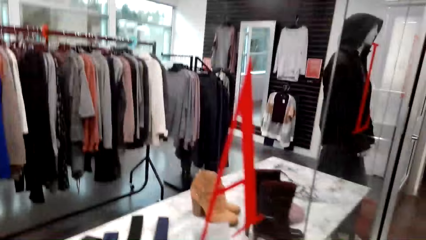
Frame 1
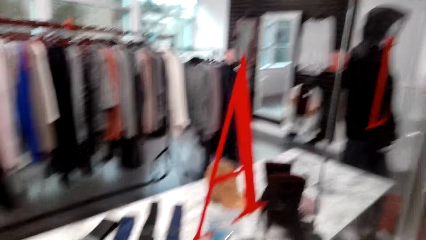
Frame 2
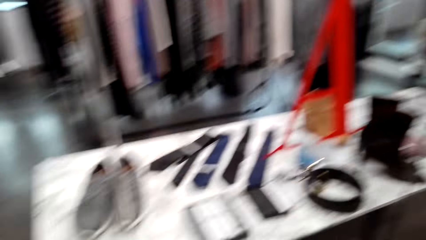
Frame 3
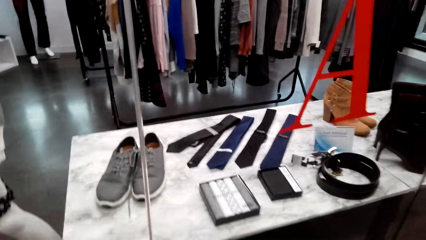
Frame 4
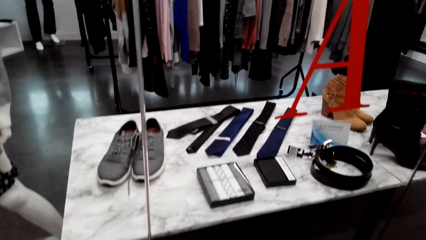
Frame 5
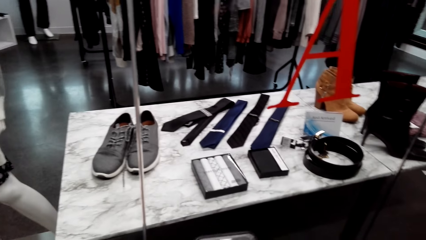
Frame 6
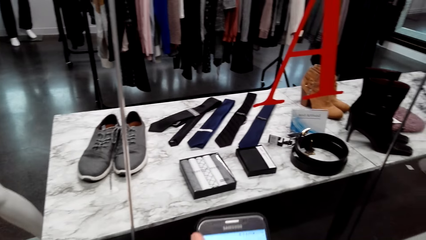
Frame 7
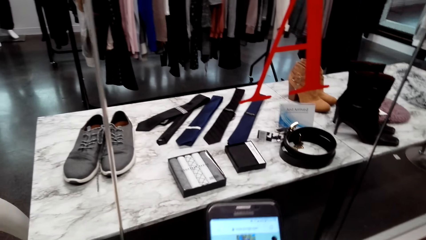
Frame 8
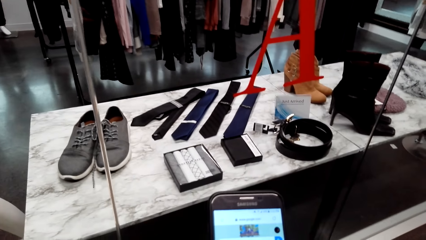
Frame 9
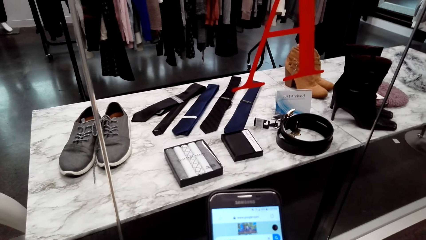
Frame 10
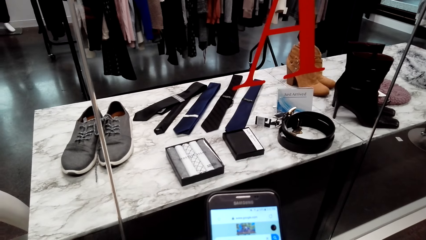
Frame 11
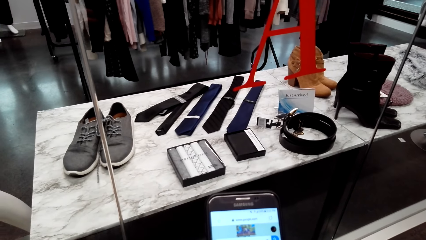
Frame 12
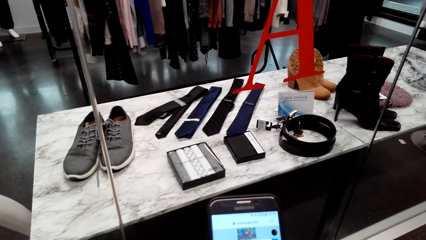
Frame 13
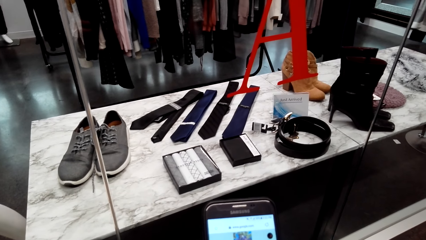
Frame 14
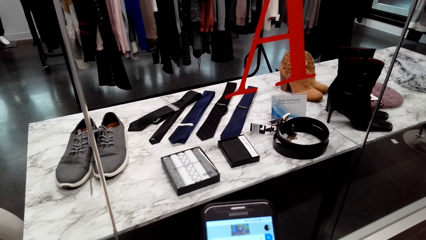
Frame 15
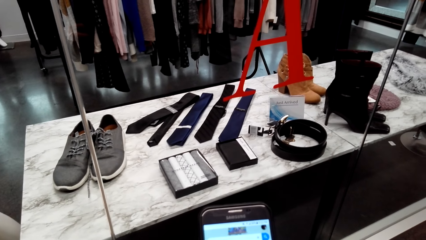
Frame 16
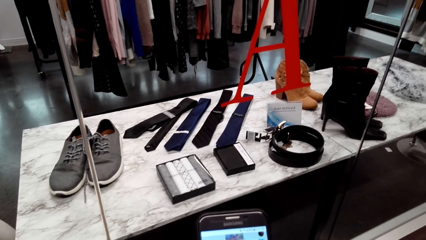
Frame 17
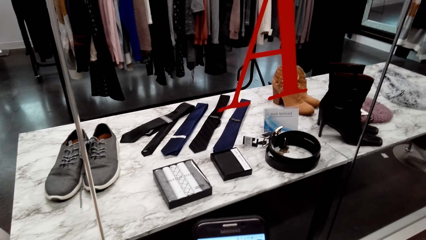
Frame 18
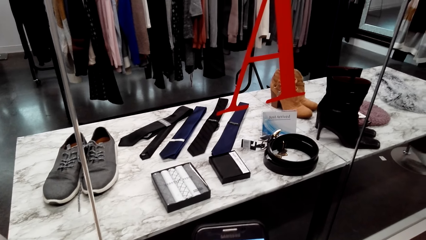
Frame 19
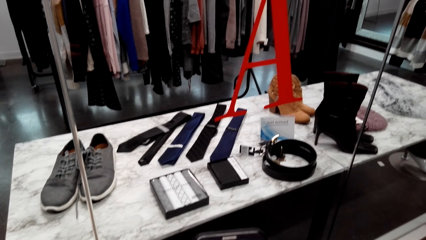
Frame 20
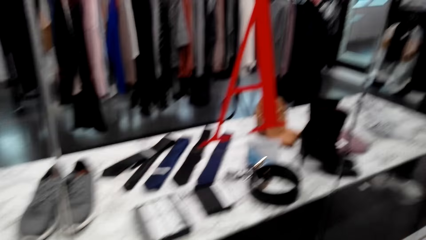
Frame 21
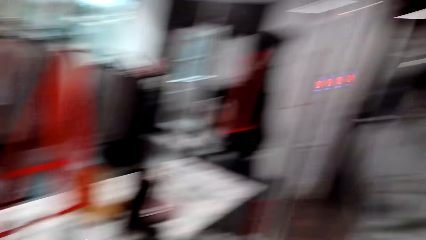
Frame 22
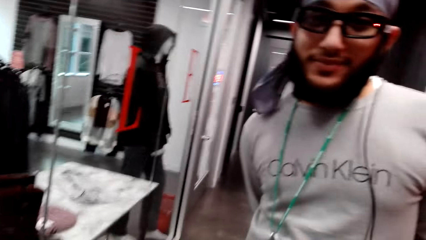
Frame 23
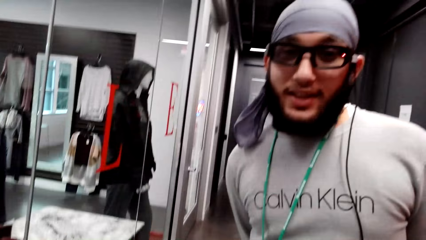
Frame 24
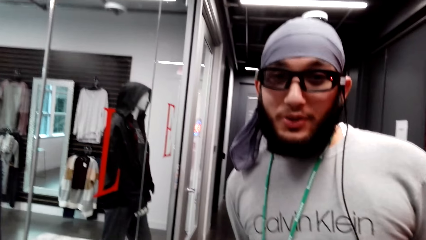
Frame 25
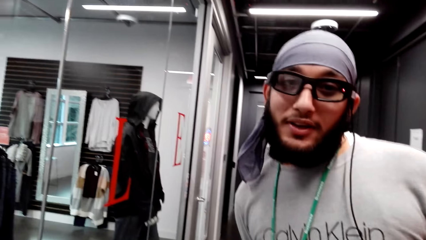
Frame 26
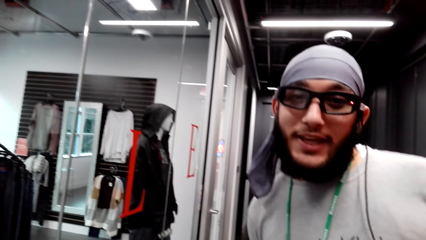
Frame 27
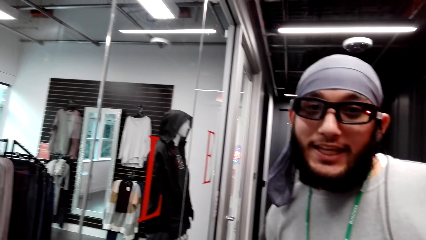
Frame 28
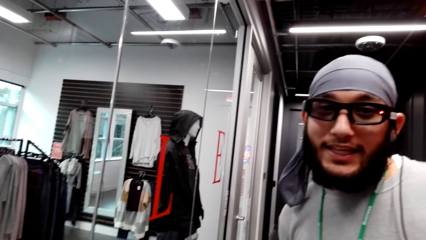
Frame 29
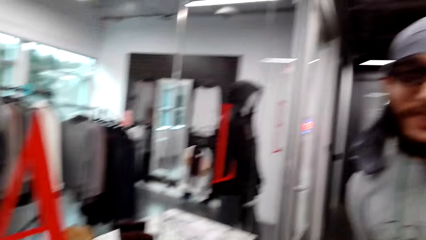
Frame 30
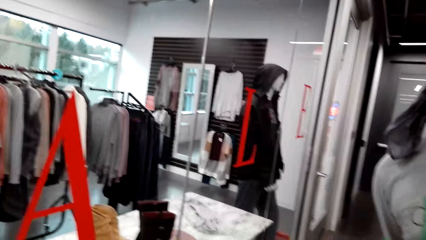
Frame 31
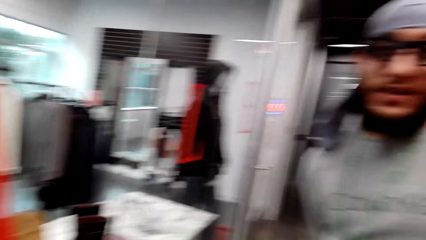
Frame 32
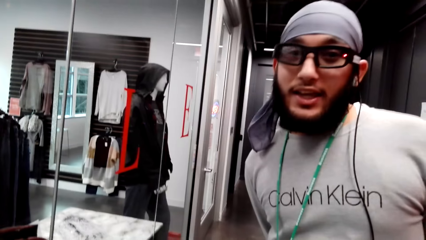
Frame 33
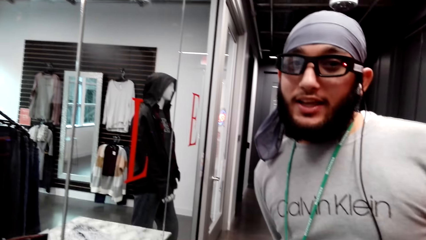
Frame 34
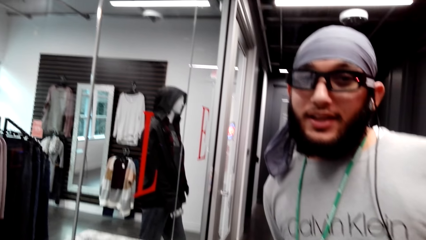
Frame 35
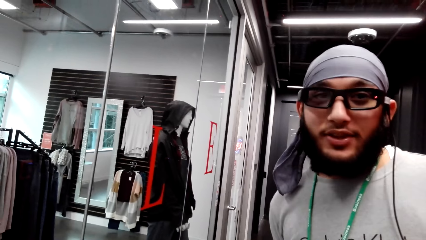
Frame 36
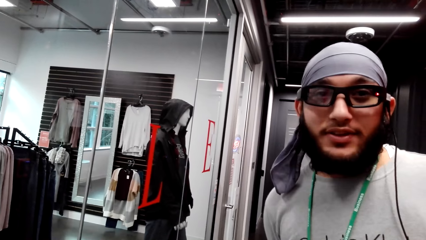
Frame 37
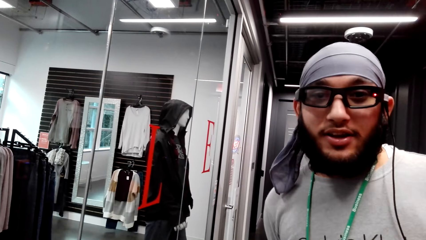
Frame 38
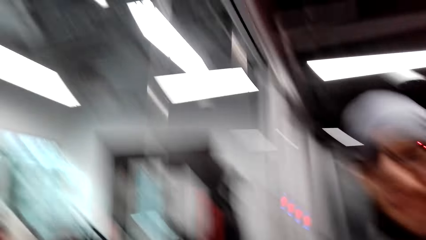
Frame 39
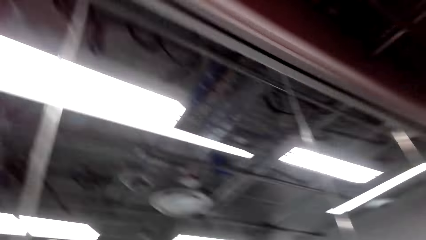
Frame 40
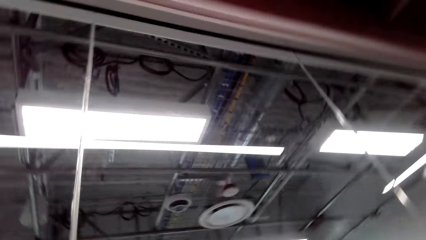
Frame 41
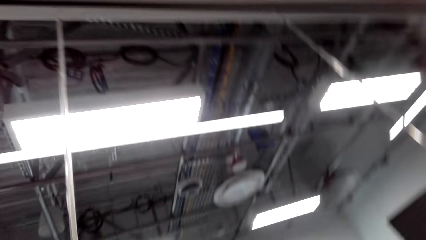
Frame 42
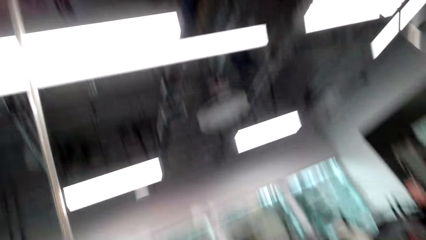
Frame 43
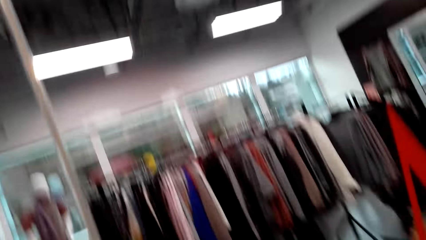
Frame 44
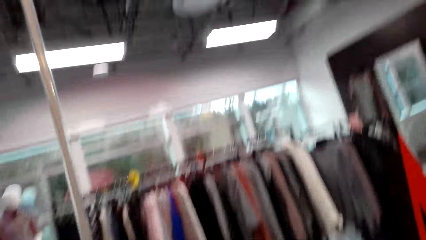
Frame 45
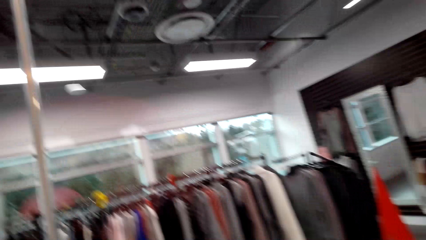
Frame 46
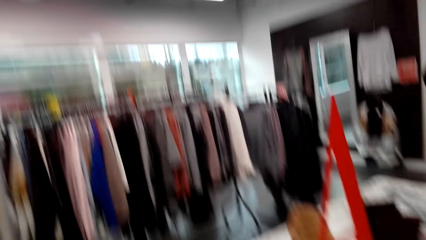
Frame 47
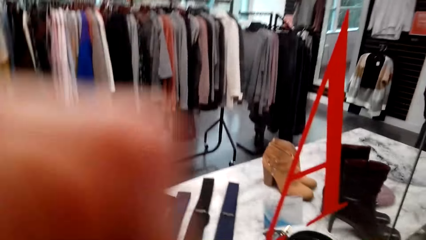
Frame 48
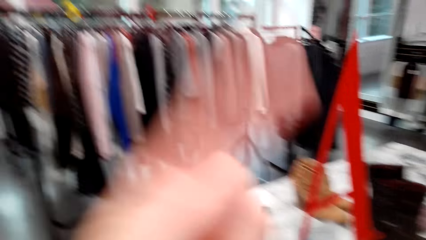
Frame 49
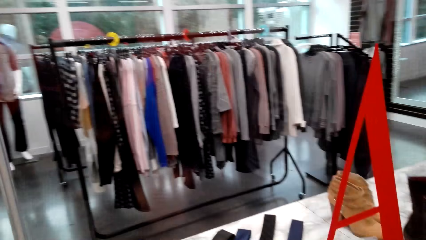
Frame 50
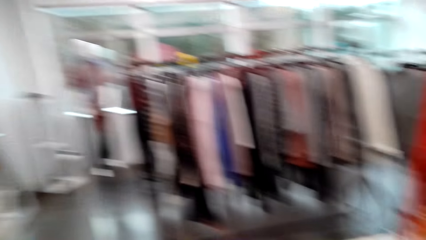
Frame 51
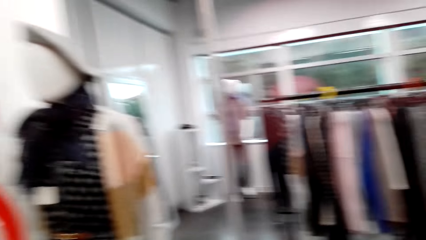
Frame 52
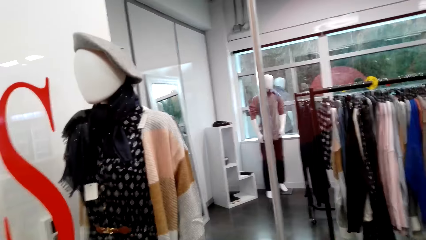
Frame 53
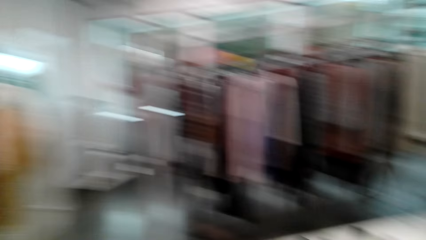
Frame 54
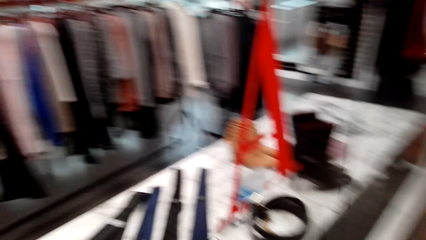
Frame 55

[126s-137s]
The camera wearer operates the phone. They look at the phone. They look at a person.

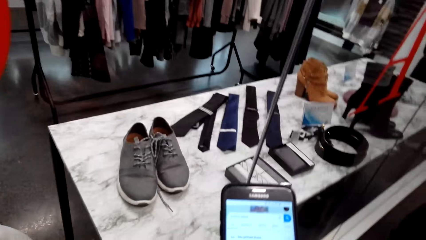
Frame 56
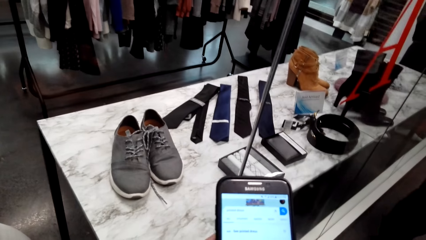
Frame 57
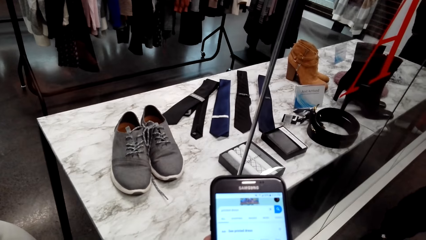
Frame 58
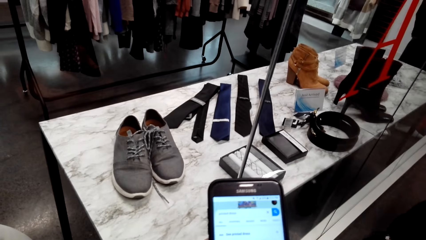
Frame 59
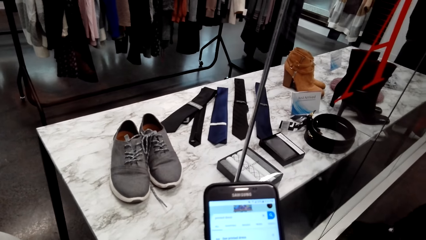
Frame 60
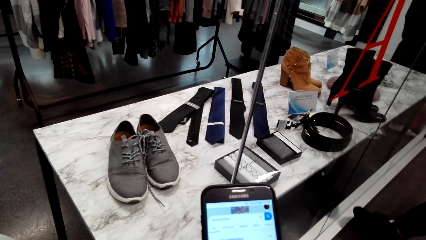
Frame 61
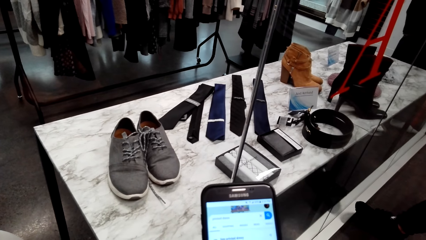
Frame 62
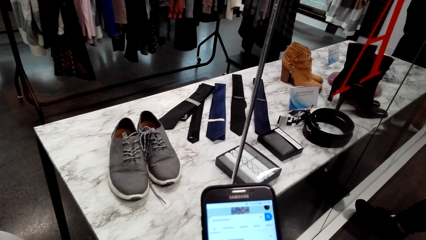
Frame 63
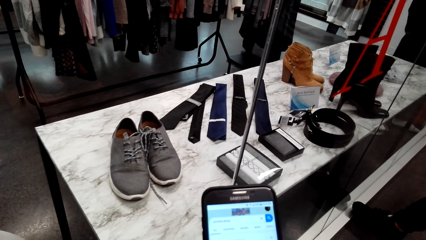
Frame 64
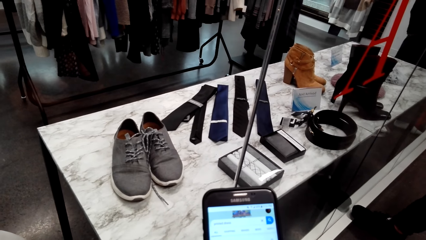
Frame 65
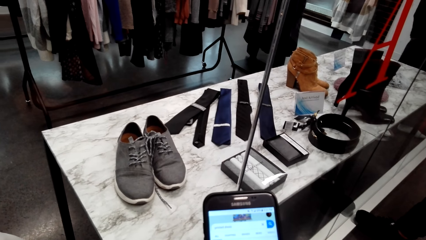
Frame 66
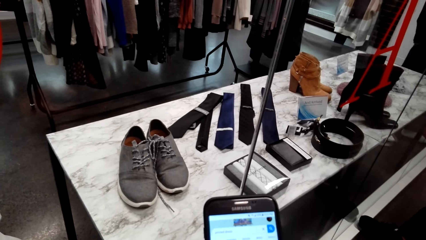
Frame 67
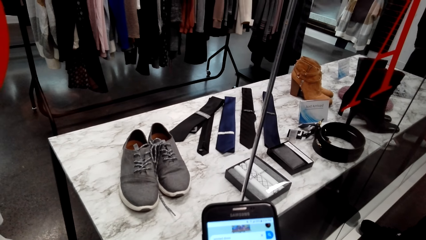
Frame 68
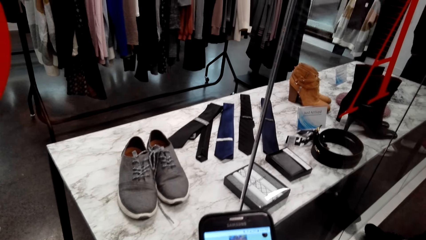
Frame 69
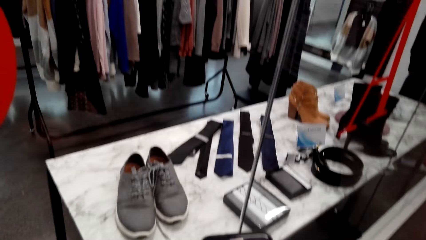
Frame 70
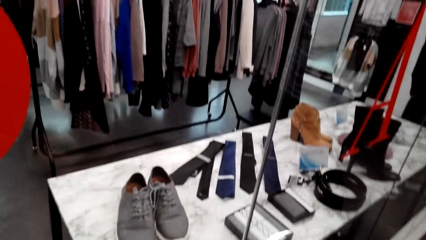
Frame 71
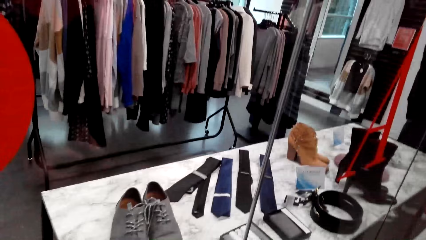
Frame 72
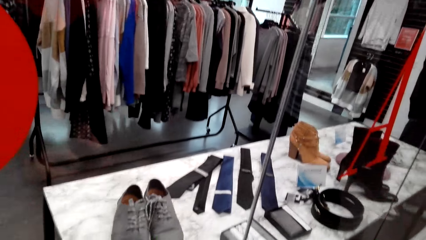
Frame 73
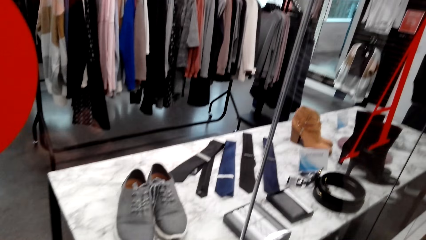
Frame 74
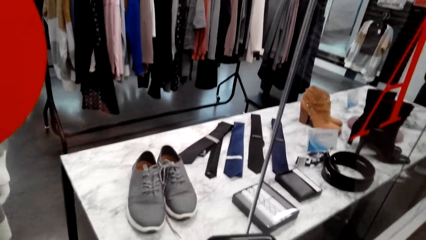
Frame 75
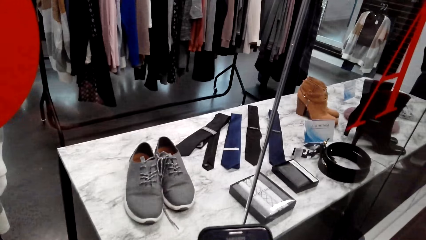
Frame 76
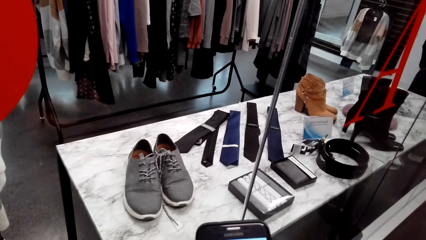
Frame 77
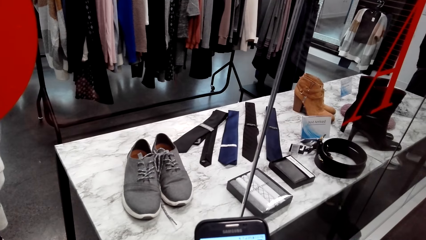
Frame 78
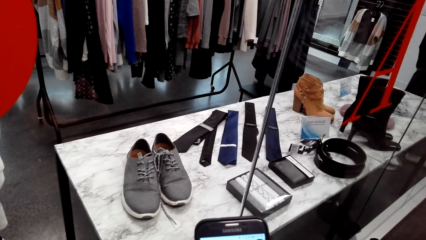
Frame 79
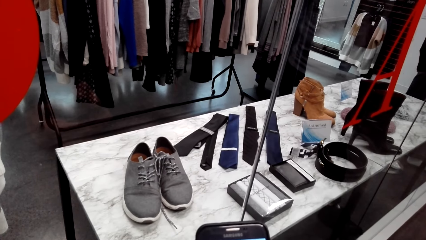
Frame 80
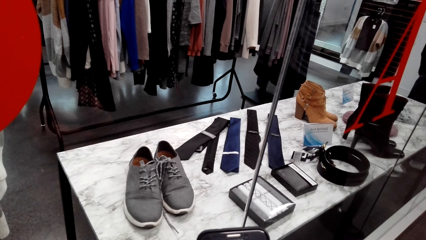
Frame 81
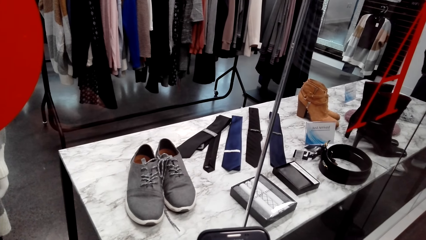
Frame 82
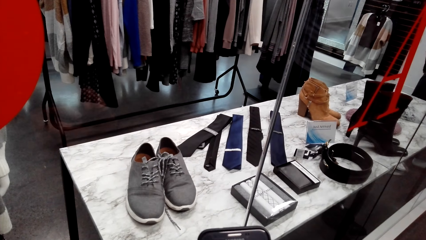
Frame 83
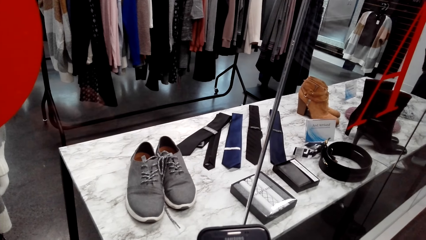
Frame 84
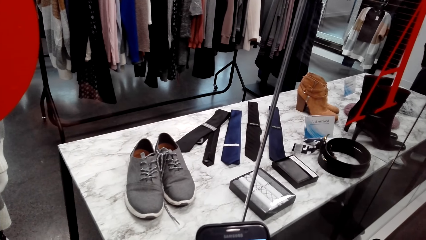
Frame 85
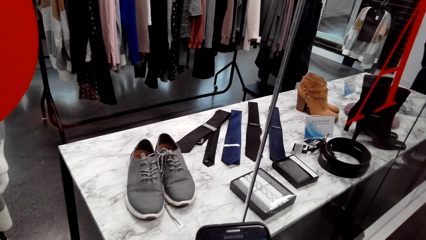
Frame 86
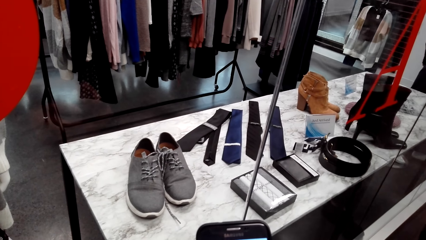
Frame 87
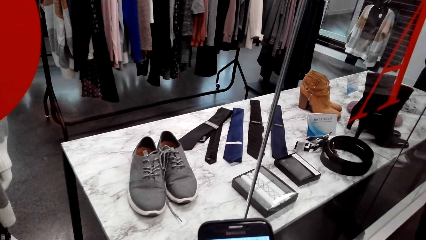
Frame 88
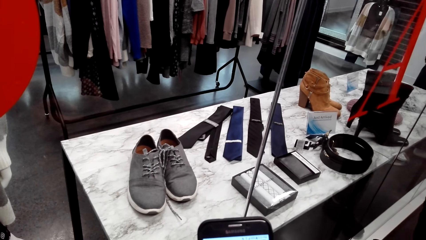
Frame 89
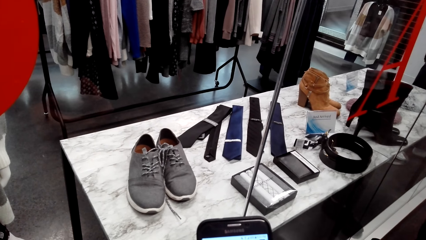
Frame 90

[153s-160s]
The camera wearer looks at the phone.
